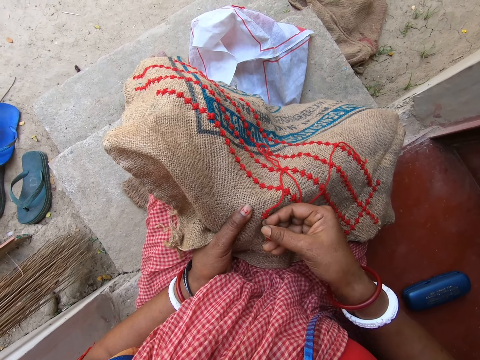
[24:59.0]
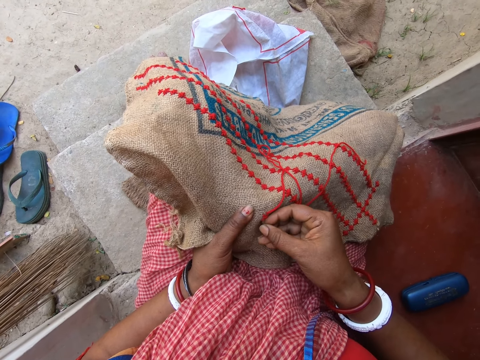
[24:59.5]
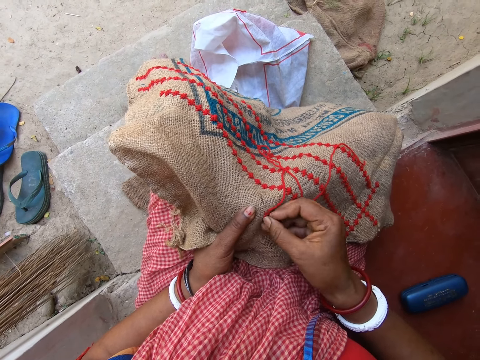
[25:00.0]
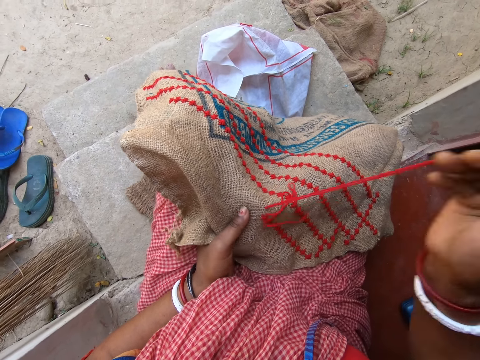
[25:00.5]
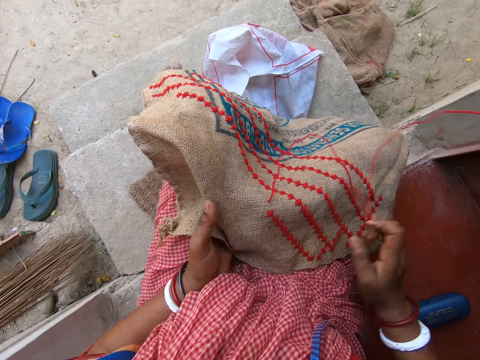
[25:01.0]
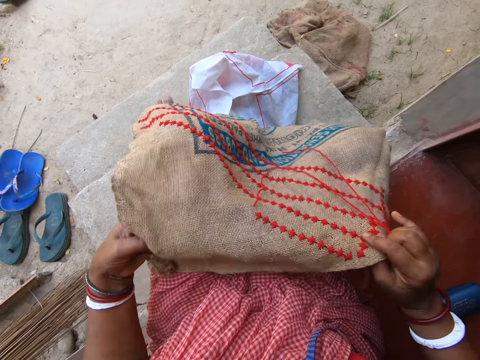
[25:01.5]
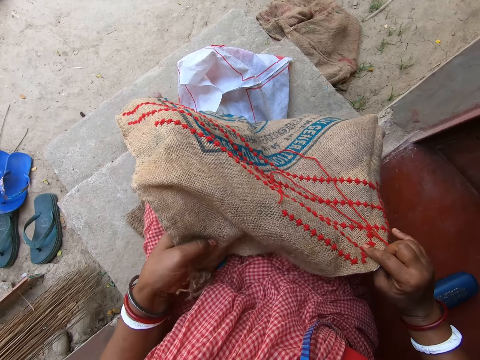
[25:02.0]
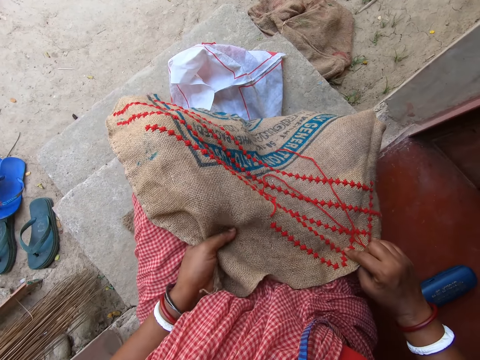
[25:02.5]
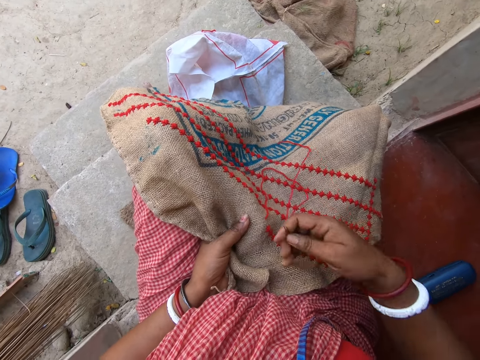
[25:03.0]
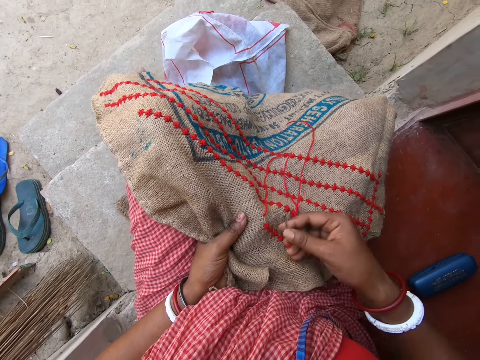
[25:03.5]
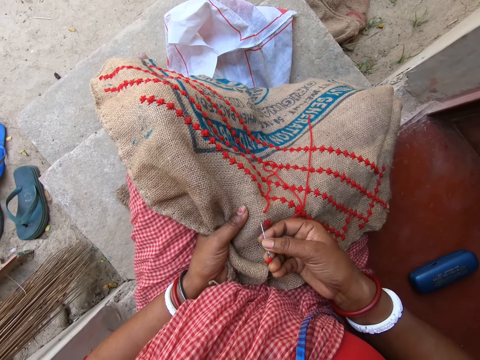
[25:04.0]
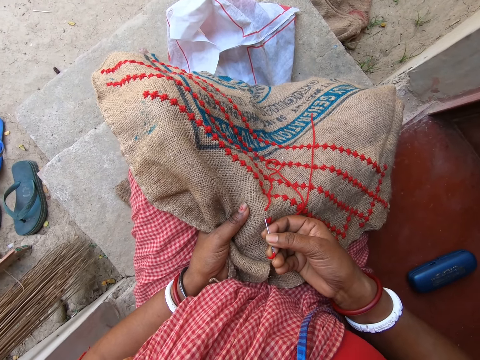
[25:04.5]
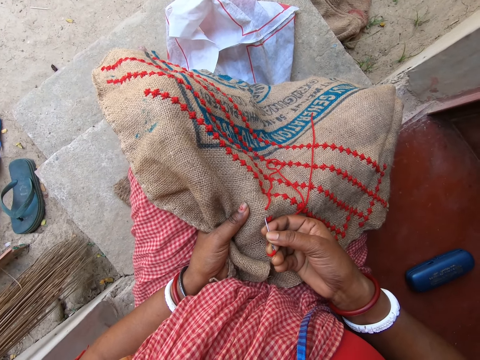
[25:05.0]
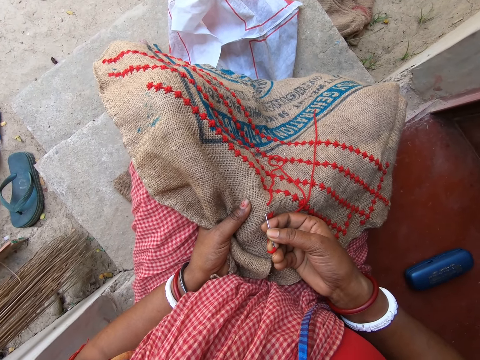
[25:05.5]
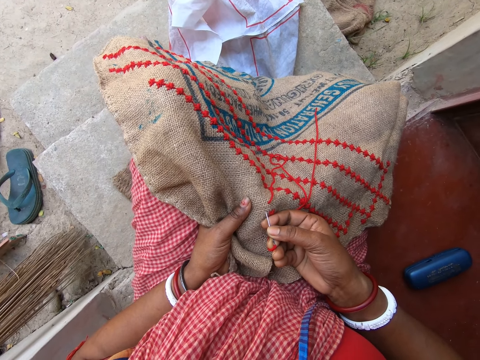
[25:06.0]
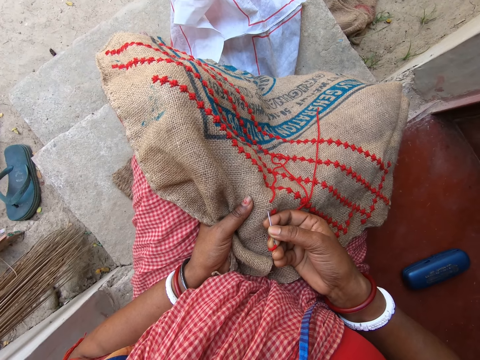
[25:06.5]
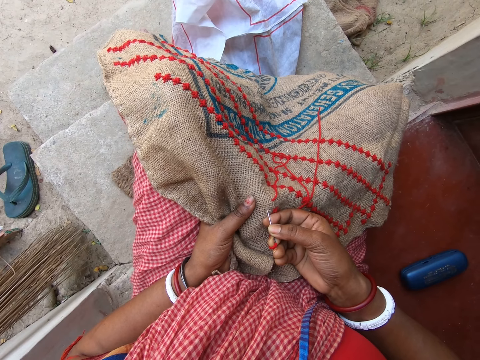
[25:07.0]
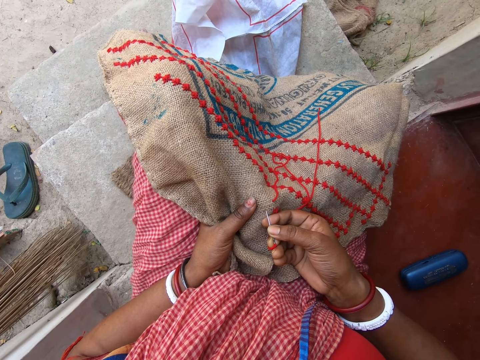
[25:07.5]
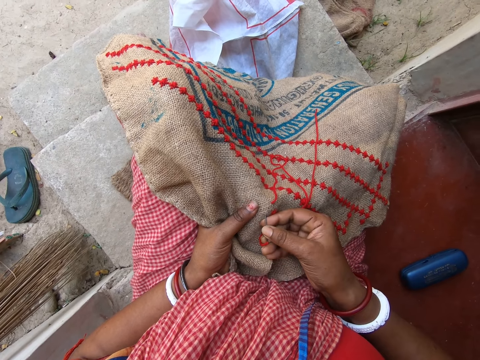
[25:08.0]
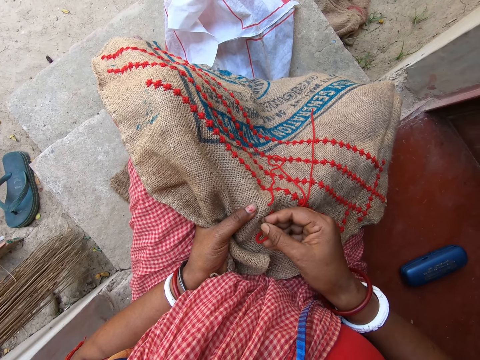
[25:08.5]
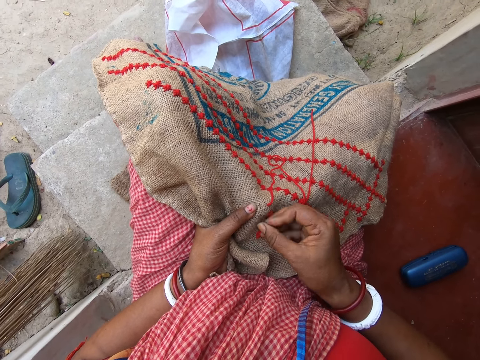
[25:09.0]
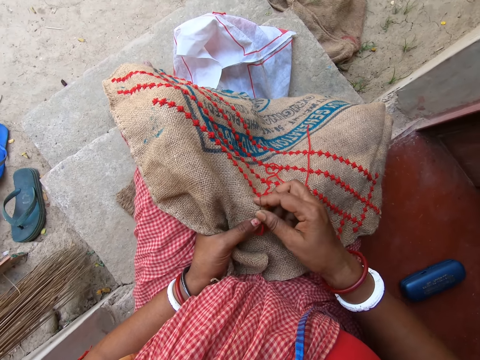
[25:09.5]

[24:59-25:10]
The camera wearer holds the fabric on her legs with both hands. She adjusts the fabric on her legs with both hands. She holds the fabric on her legs with her left hand. She dusts off the fabric on her legs with her right hand. She pushes the thread. She sews a pattern on the fabric with the threaded needle in her right hand.

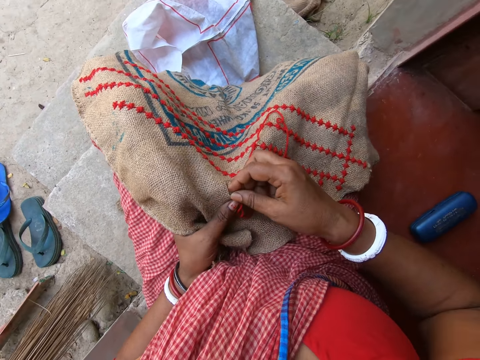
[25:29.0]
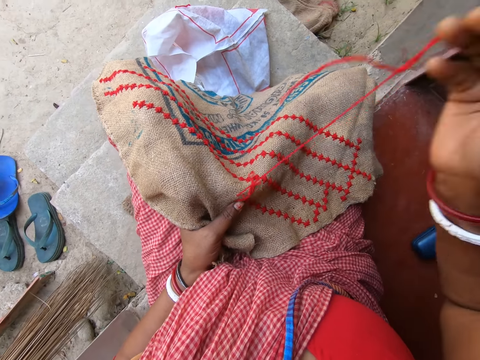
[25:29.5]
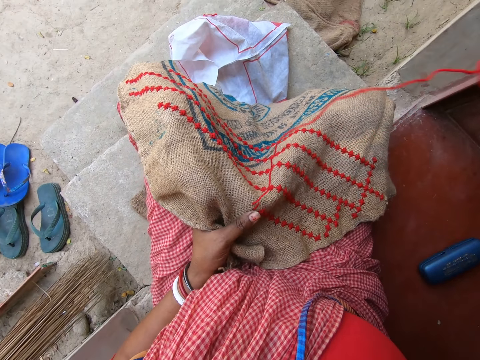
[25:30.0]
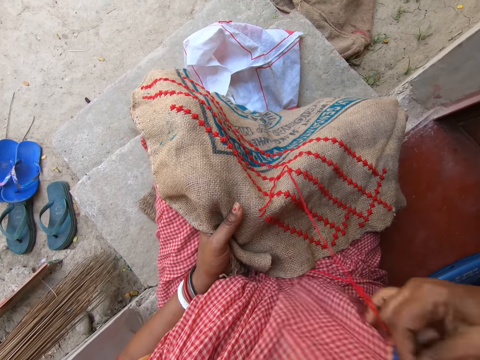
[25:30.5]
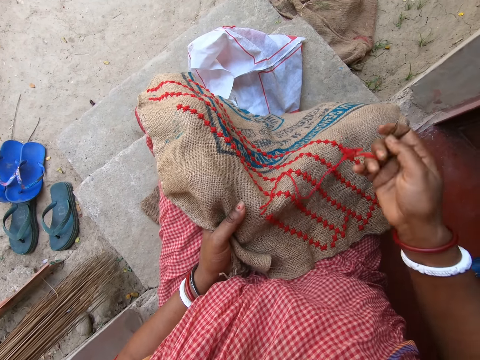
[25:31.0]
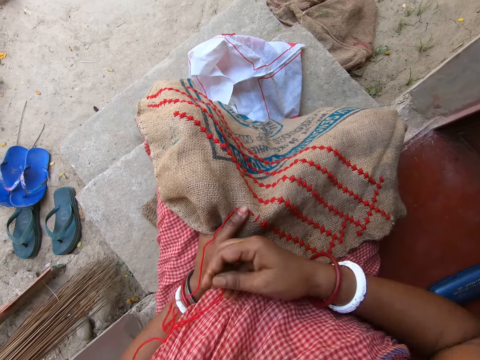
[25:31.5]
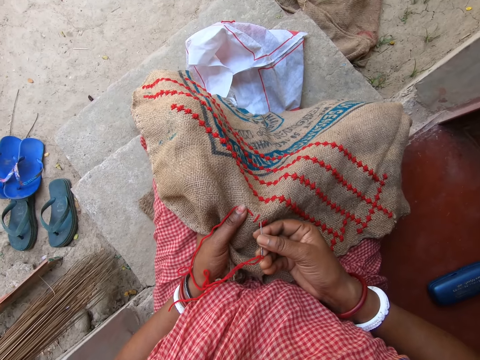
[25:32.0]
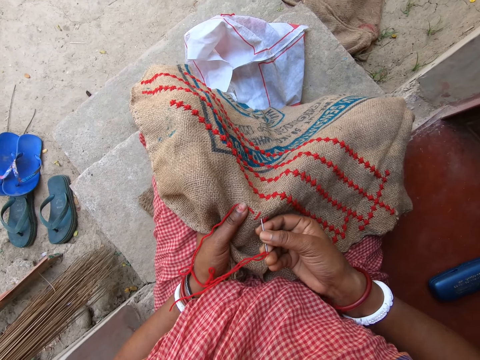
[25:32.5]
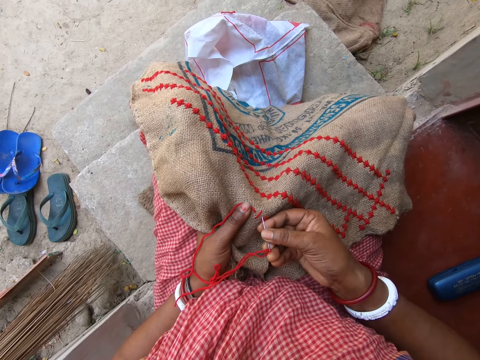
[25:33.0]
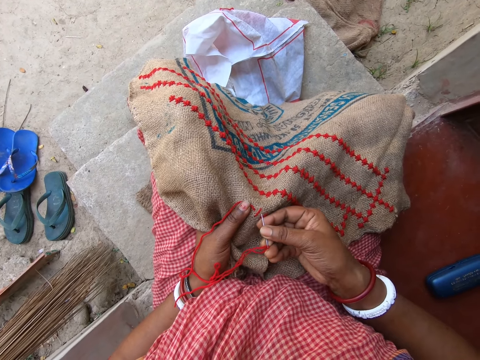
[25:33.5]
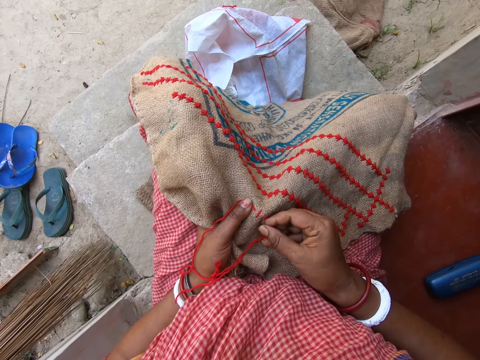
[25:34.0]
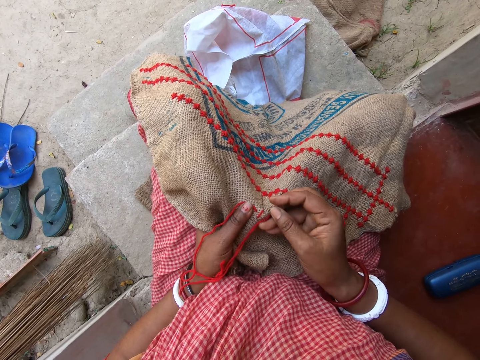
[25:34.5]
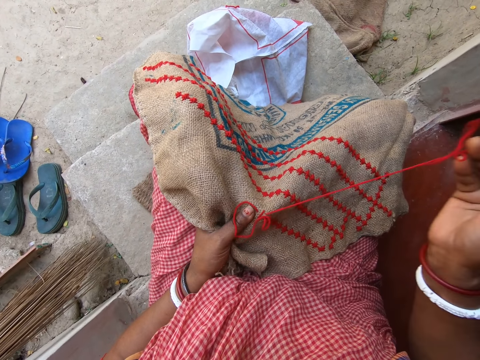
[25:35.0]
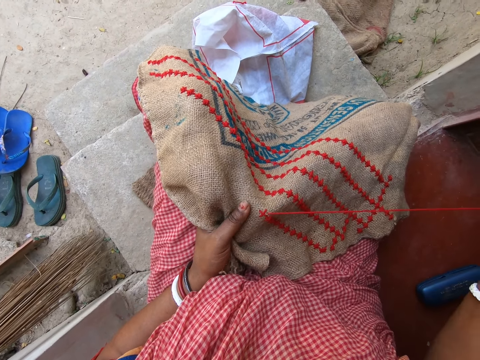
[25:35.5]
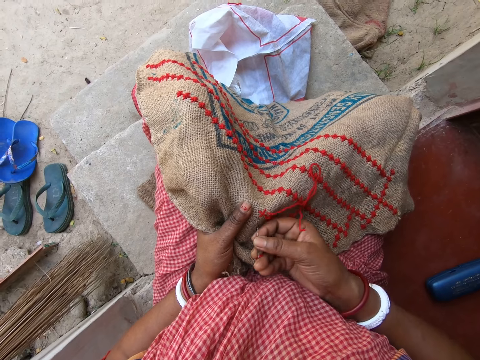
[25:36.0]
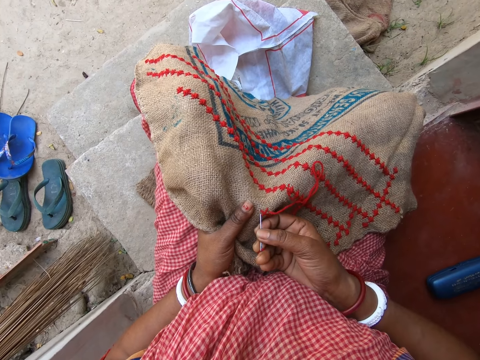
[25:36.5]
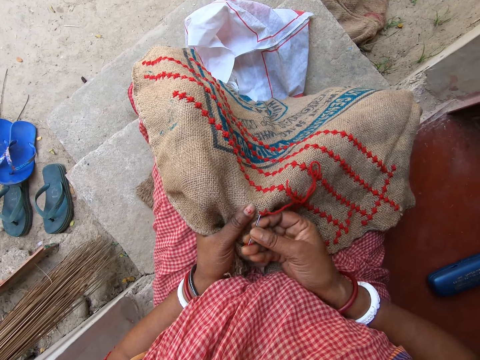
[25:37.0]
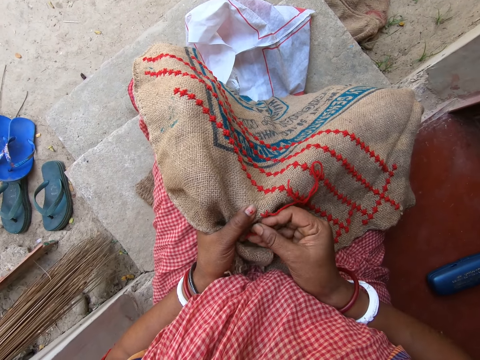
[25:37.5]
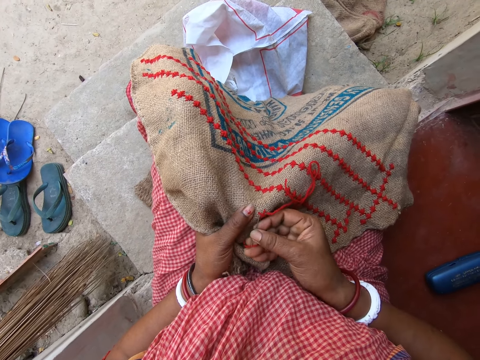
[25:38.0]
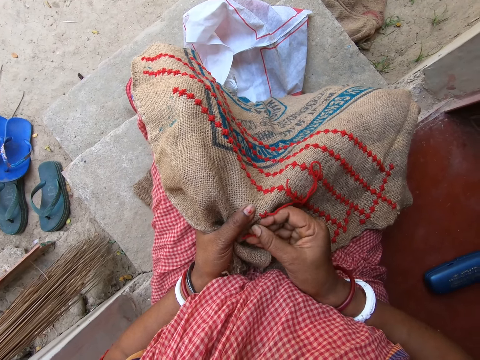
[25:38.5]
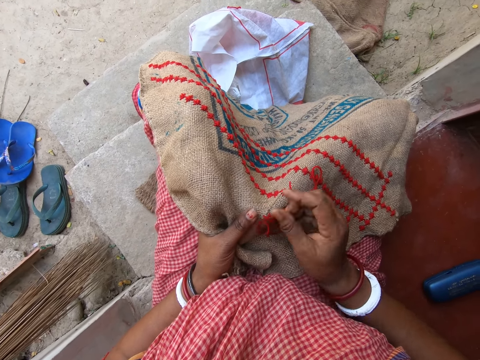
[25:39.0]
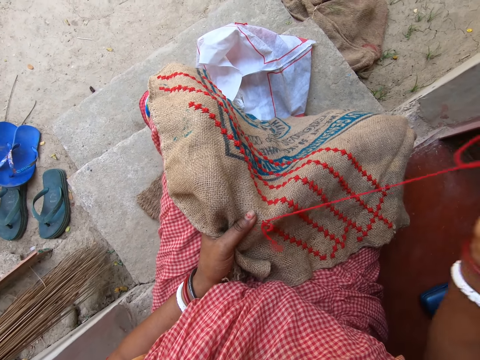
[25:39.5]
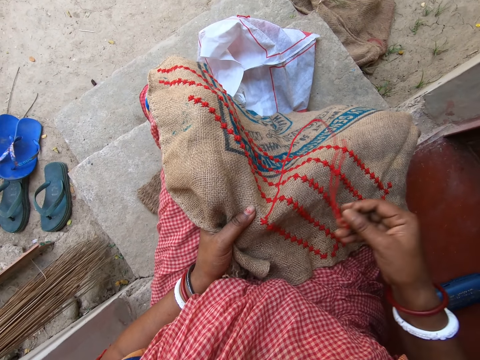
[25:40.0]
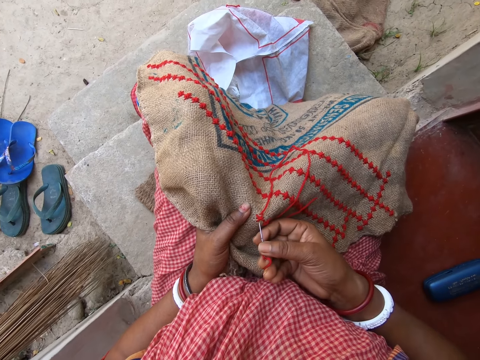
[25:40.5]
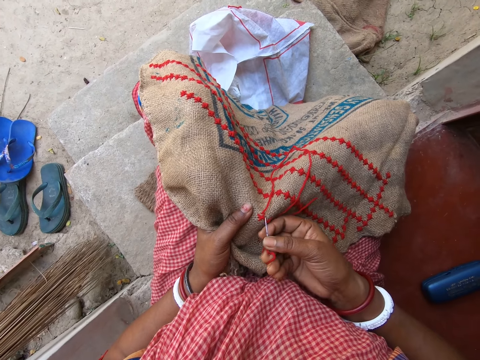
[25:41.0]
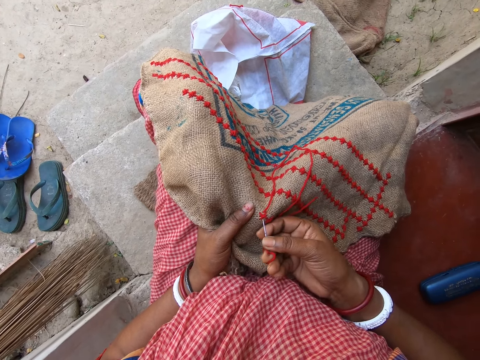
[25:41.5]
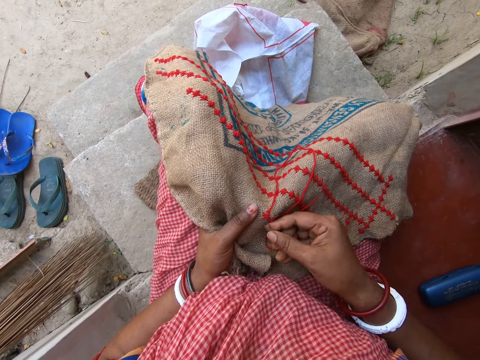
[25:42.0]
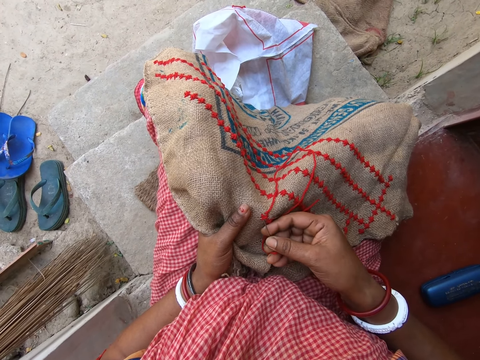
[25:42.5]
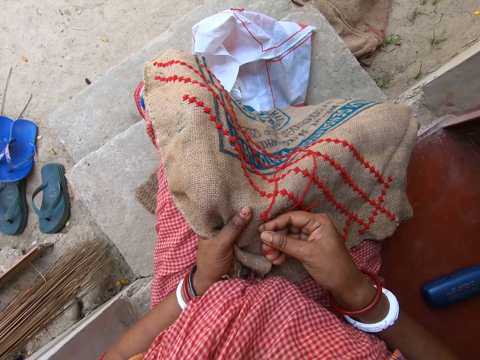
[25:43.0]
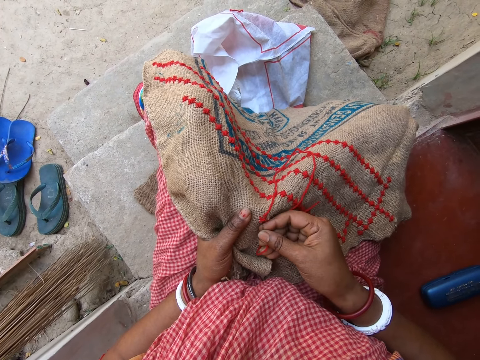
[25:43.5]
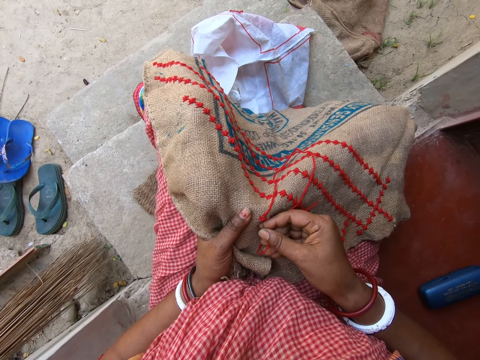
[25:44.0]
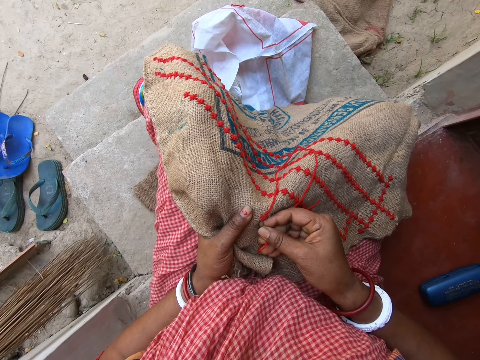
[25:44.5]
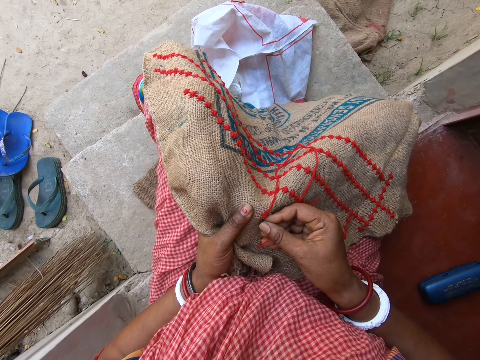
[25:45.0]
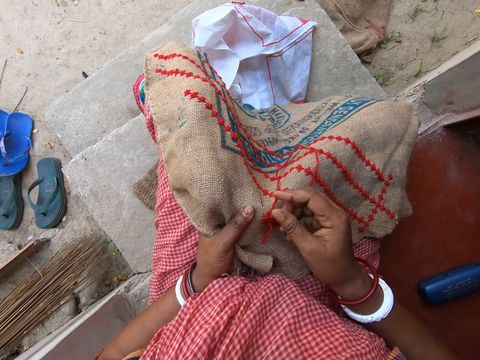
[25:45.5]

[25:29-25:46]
The camera wearer holds the cloth on her body with her right hand. She adjusts the cloth on her body with her right hand. She sews a pattern on the fabric with the threaded needle in her right hand.
